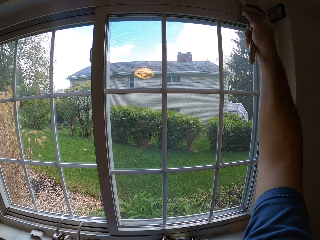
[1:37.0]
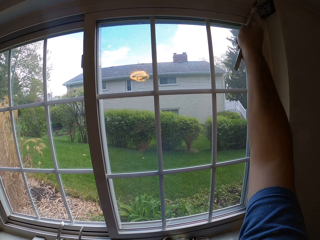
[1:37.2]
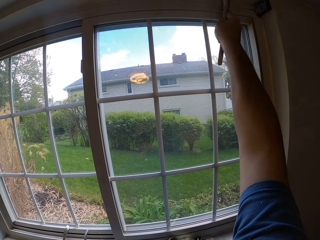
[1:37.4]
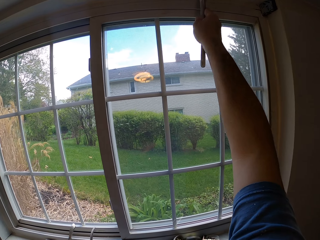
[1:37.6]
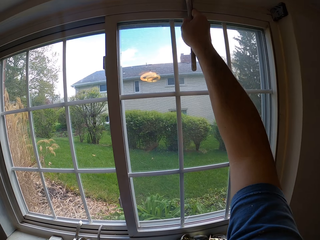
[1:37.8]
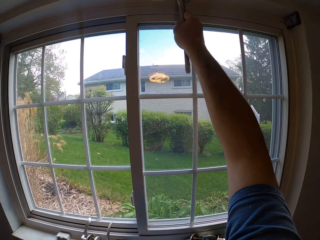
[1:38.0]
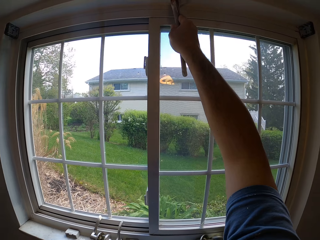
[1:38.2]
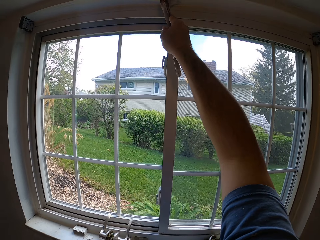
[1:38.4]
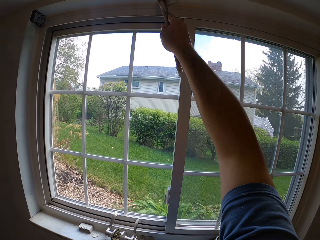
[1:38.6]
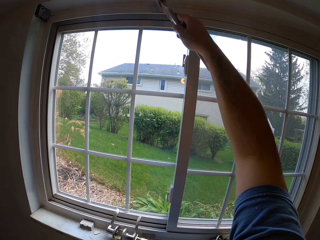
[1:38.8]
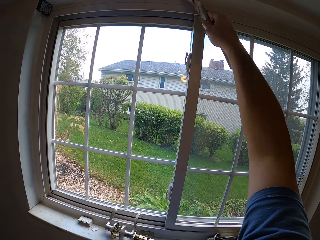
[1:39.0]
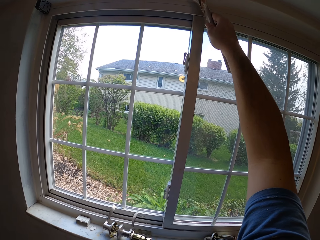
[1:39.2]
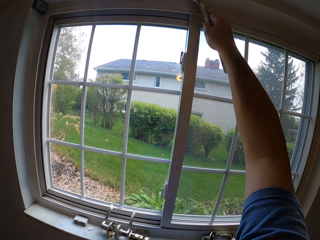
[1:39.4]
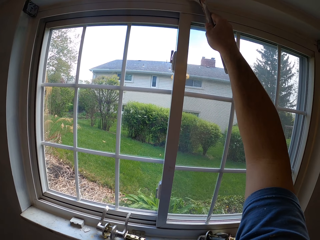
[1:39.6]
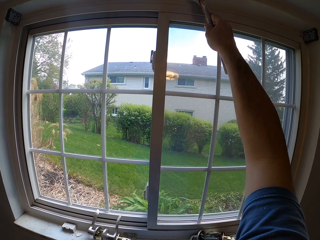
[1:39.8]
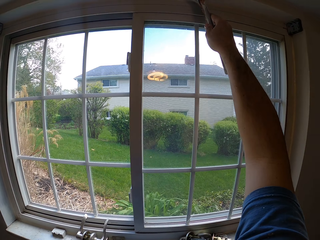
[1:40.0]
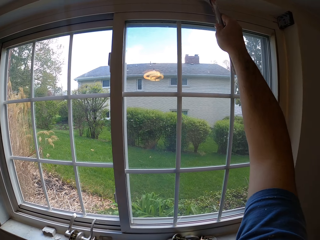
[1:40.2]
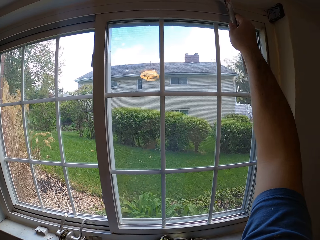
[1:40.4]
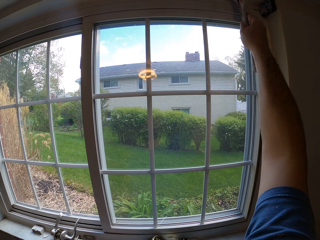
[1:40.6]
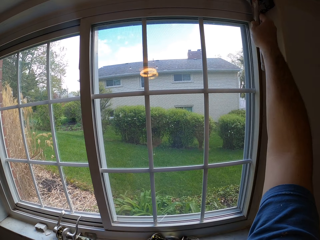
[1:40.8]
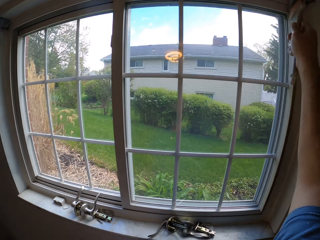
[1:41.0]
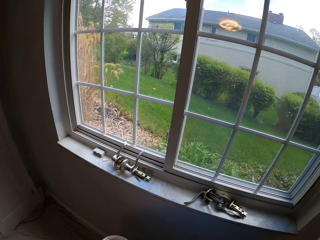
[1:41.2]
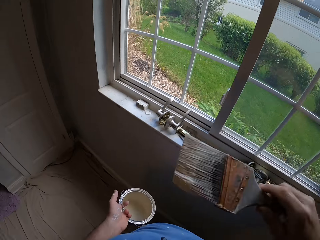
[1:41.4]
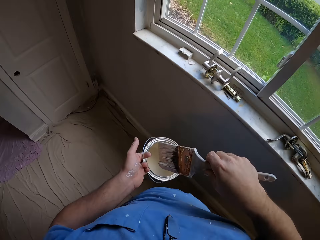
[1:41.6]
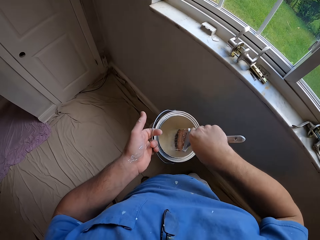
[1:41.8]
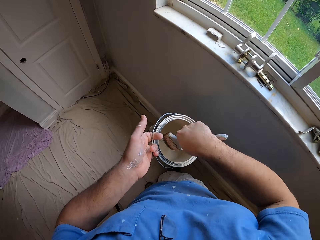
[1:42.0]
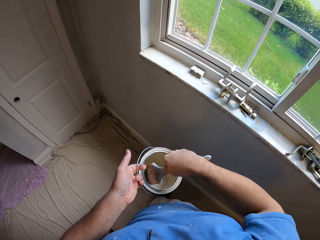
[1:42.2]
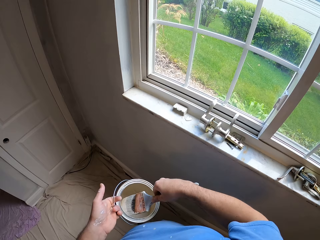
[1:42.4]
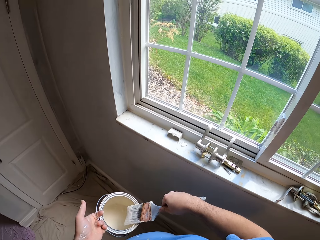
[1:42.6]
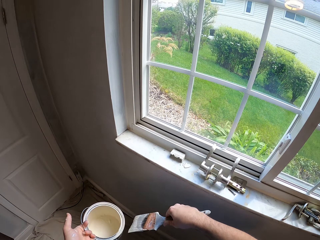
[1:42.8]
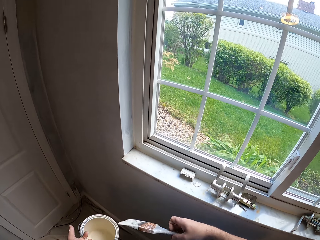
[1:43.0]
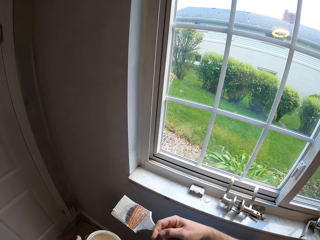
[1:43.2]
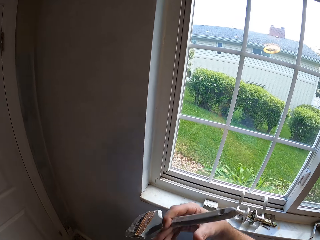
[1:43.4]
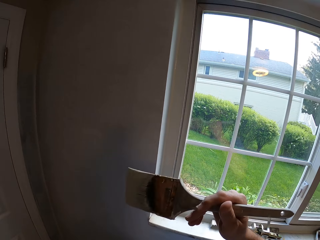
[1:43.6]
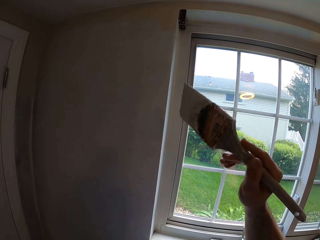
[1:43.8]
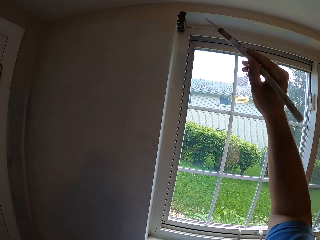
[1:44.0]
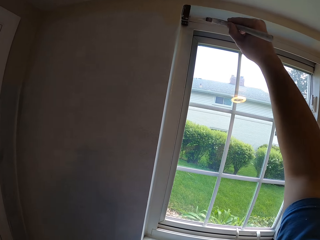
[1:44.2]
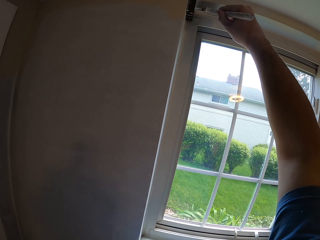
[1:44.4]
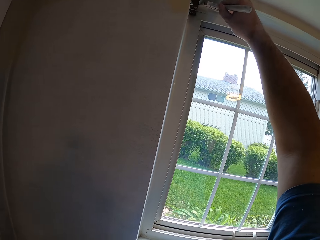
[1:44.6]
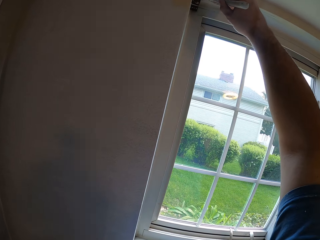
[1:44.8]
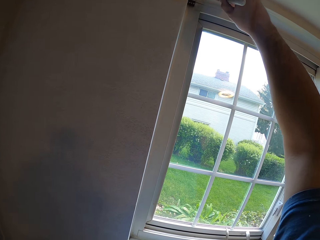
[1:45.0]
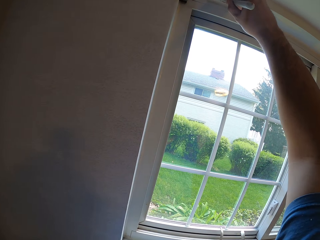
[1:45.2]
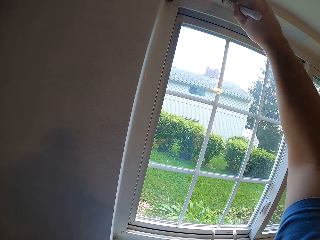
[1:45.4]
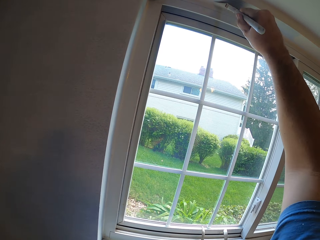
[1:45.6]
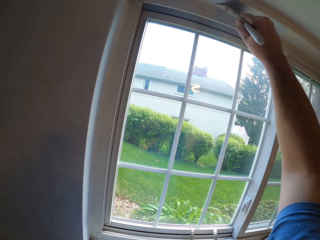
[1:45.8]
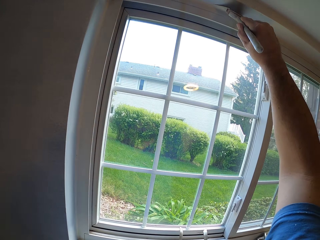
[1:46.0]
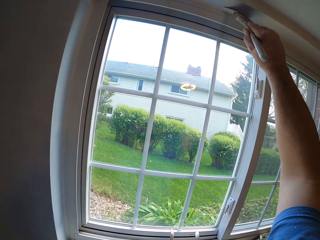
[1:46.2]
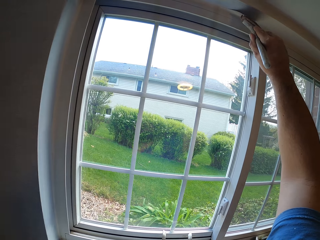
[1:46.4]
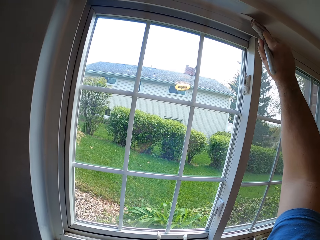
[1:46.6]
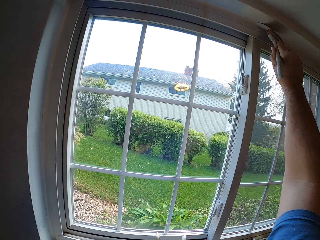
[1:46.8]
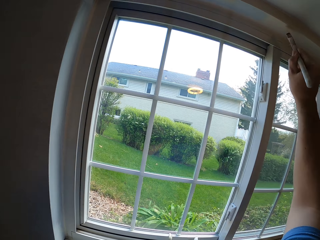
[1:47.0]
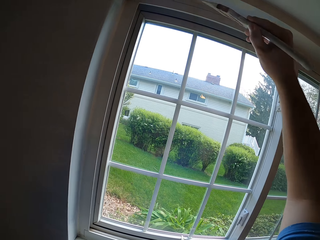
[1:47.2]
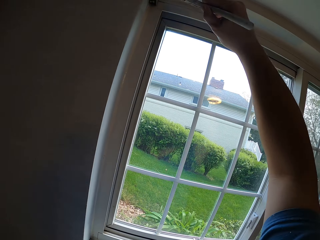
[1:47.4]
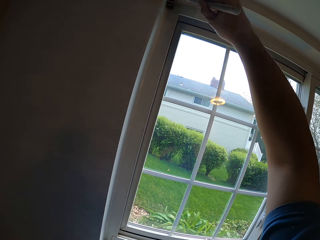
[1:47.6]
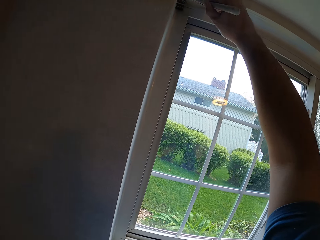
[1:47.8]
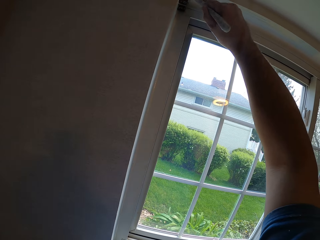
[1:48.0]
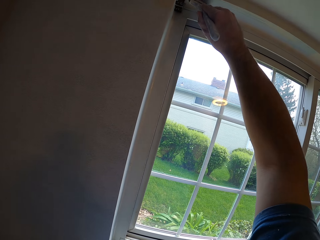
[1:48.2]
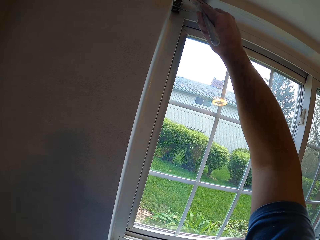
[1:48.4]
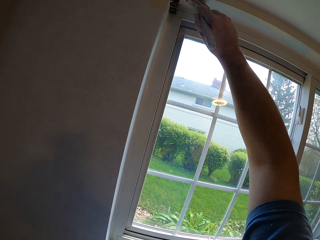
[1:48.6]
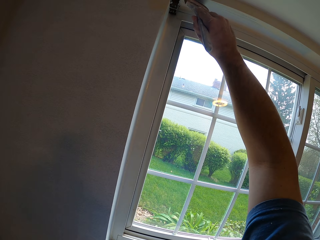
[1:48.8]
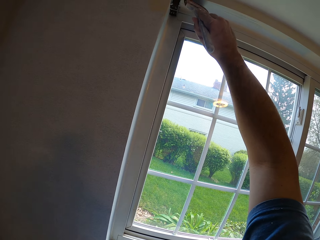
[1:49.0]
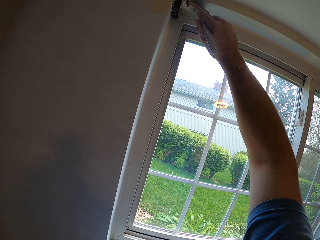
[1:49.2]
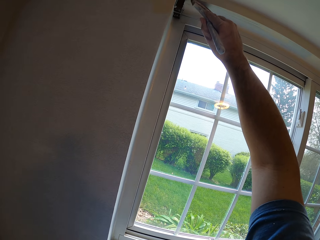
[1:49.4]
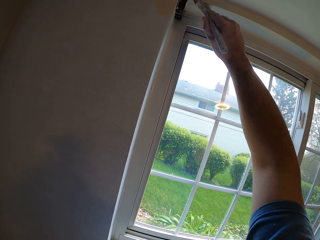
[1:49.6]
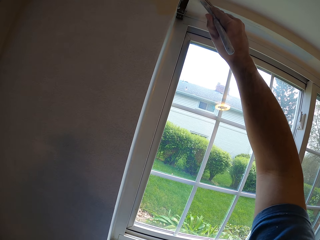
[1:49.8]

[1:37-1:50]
The camera wearer dips the paint brush into the paint container. They rub the paint brush on the edge of the paint container. They paint the wall or the window trim.

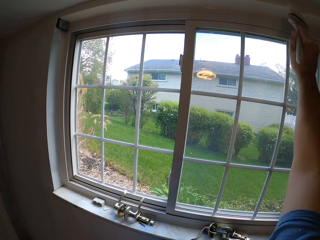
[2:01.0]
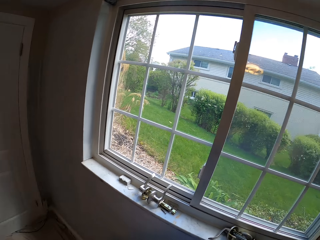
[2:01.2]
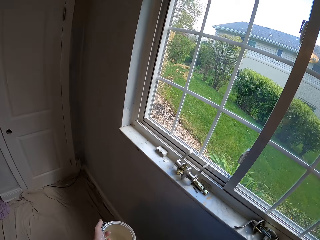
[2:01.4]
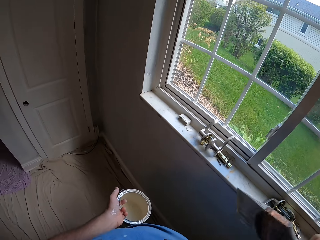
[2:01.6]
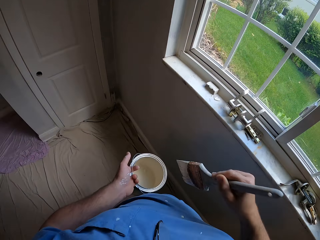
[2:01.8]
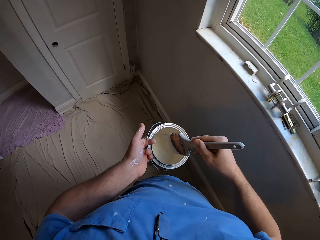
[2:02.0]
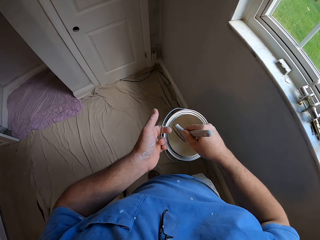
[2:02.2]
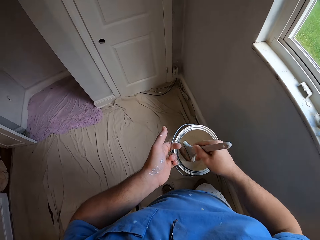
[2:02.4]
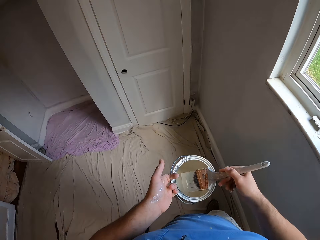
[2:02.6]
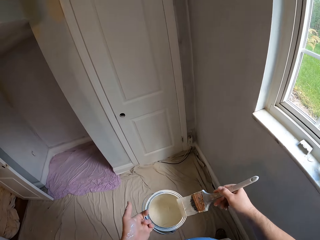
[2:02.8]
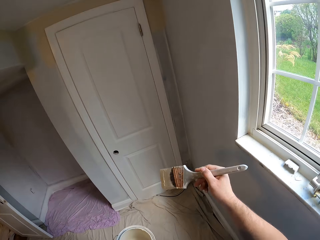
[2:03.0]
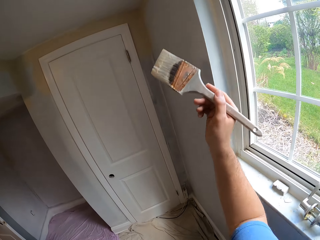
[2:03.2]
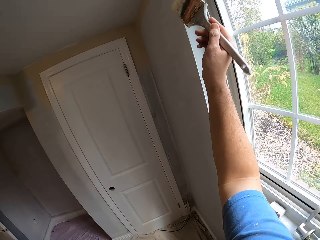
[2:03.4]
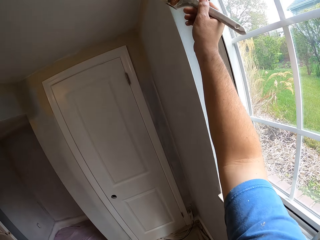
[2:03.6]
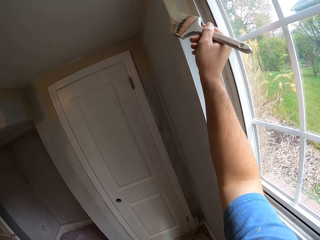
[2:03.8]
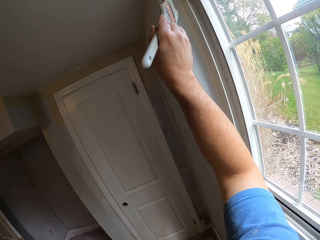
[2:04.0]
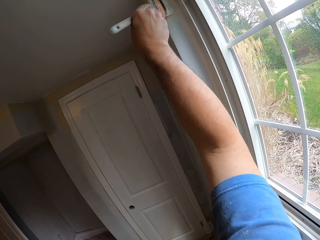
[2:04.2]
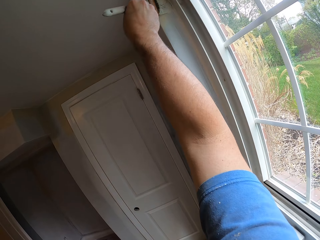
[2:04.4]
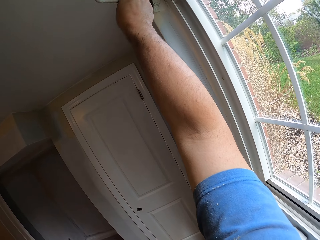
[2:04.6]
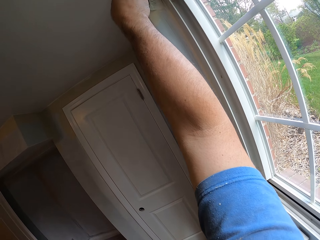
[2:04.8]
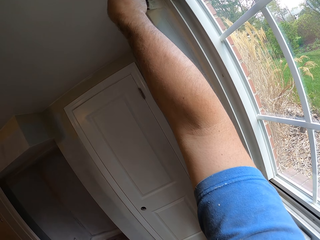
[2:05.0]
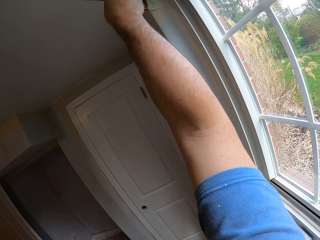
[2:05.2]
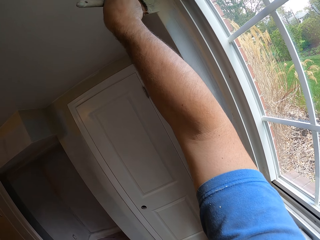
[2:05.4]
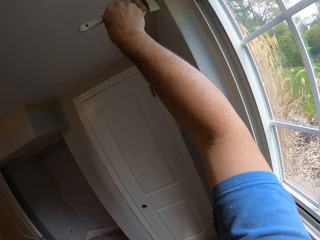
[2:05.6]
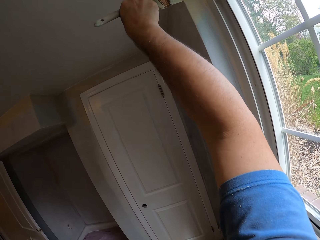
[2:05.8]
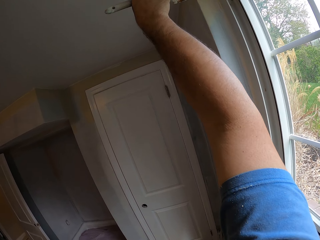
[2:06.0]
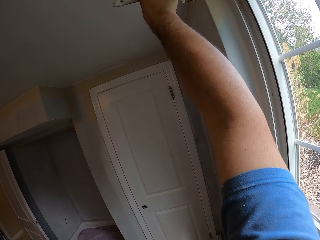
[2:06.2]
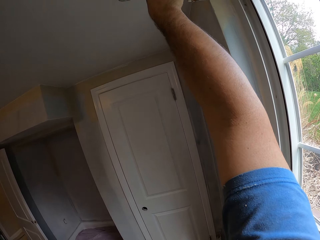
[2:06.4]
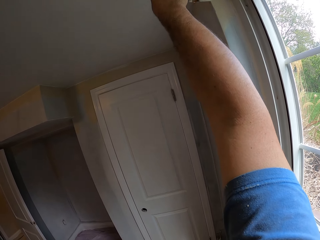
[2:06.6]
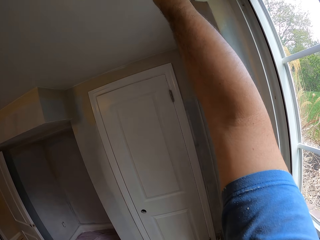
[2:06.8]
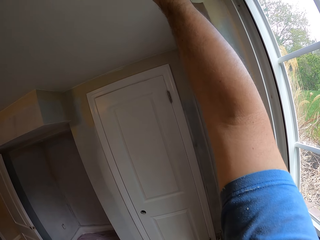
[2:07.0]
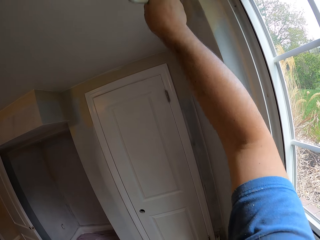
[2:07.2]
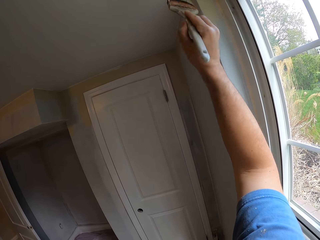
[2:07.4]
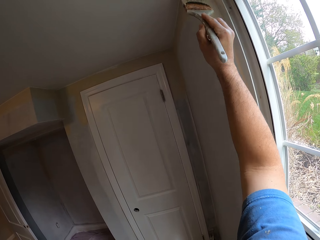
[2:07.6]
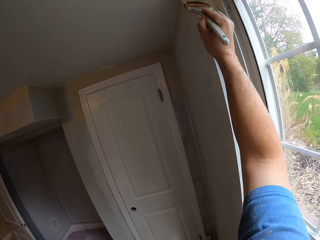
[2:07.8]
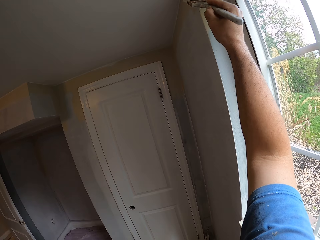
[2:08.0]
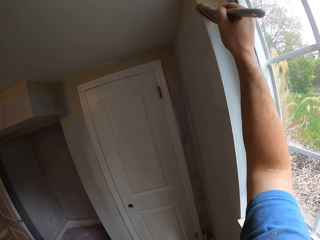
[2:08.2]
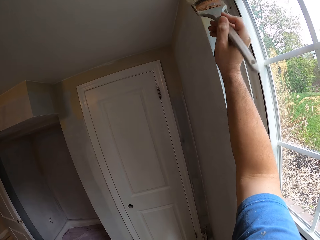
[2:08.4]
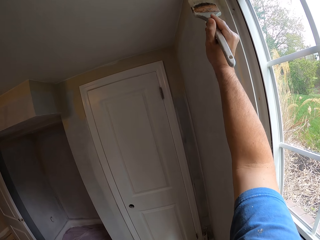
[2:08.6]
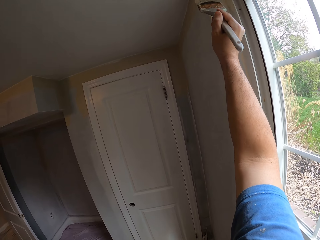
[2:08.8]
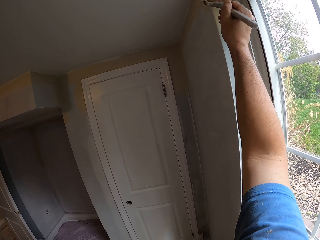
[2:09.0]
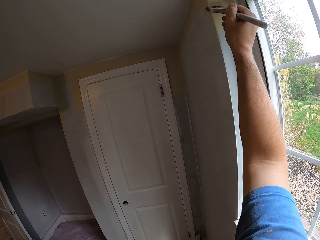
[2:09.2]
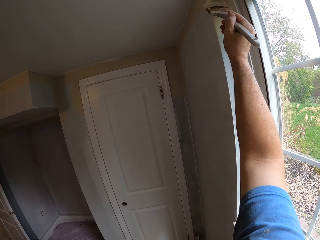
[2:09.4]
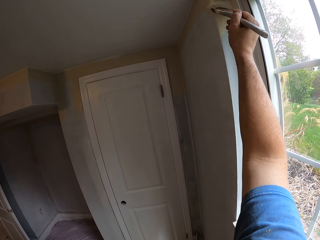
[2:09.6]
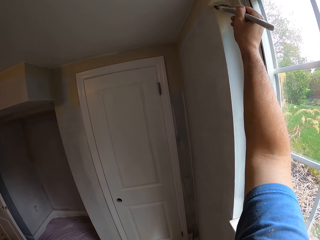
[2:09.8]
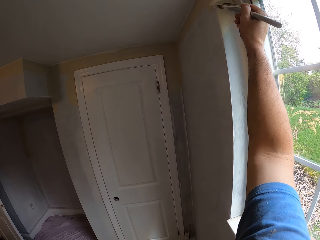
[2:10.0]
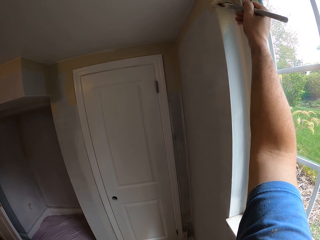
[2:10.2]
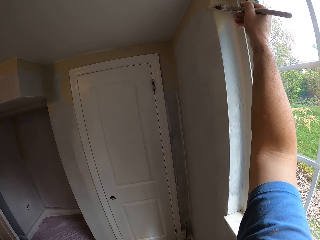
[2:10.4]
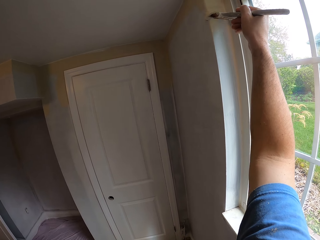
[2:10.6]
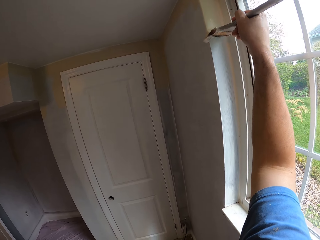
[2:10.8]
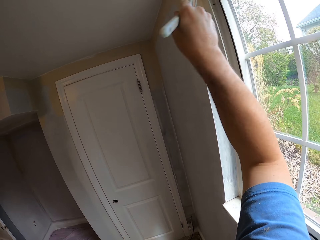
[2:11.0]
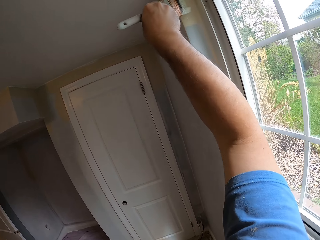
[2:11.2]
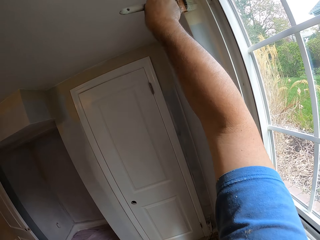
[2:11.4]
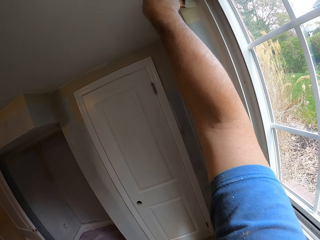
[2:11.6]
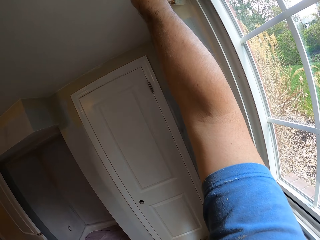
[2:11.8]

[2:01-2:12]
The camera wearer dips the paint brush into the paint container. They rub the paint brush on the edge of the paint container. They paint the wall or the window trim.
